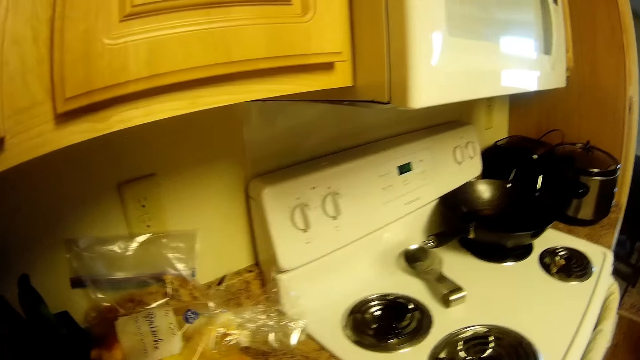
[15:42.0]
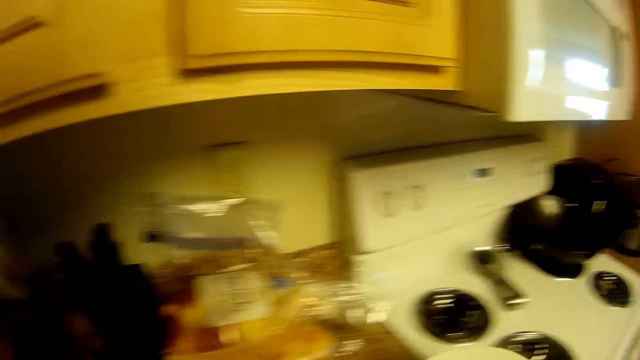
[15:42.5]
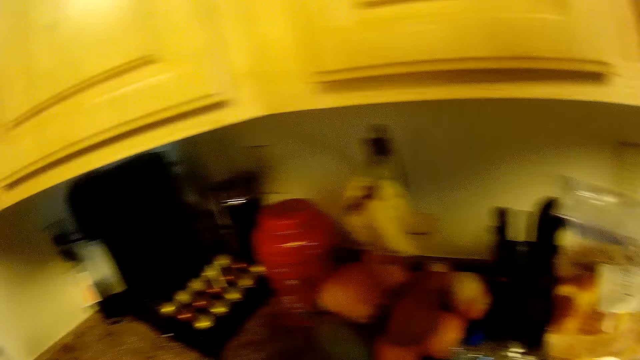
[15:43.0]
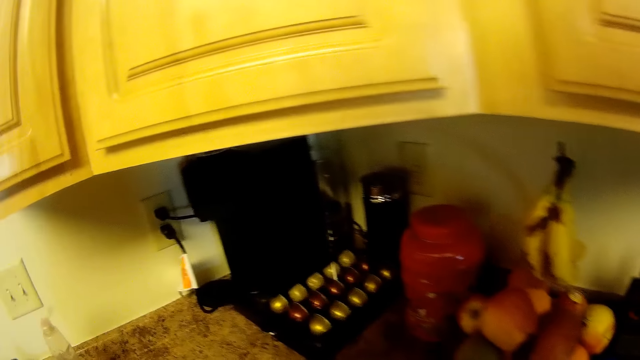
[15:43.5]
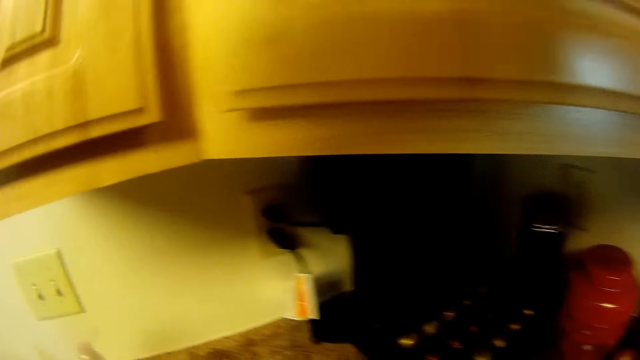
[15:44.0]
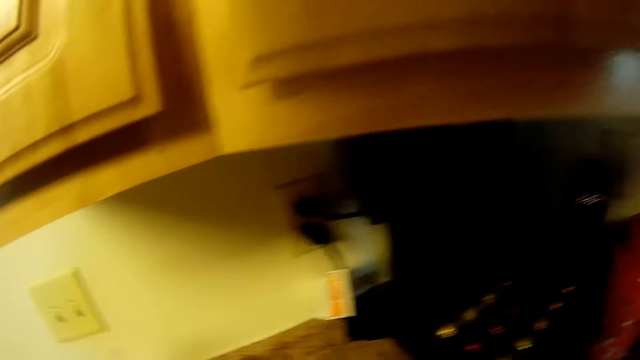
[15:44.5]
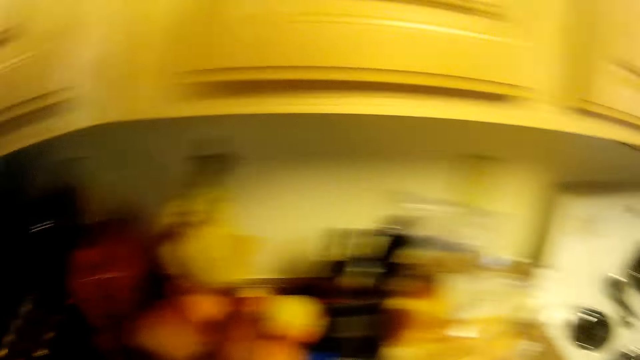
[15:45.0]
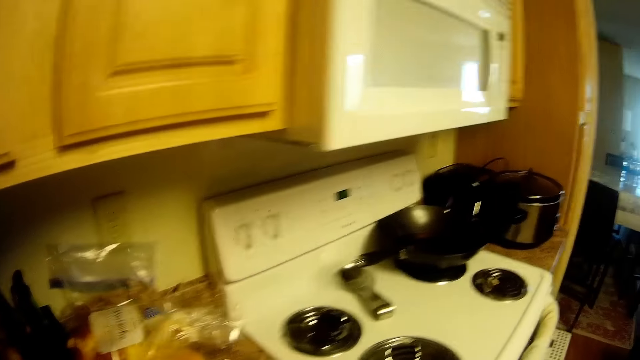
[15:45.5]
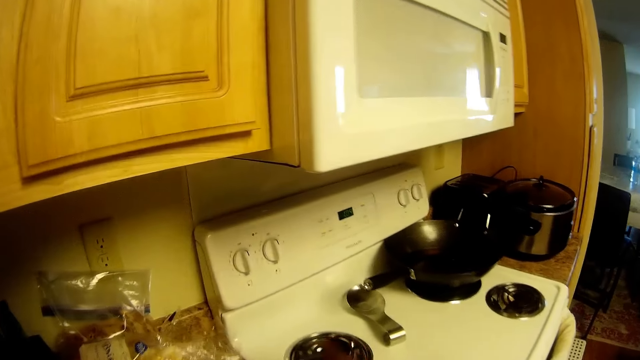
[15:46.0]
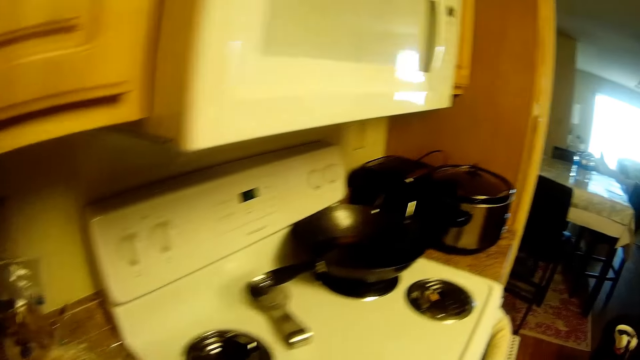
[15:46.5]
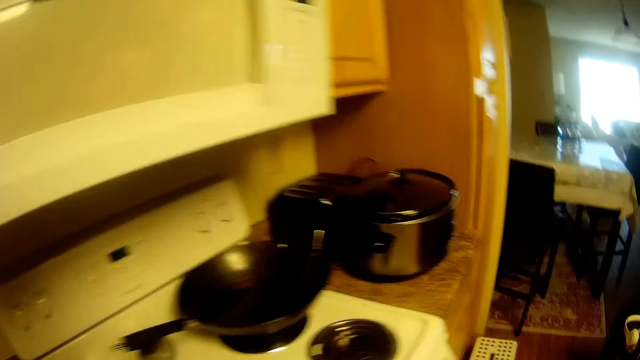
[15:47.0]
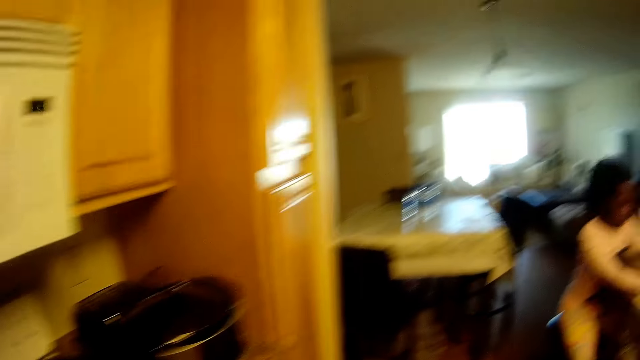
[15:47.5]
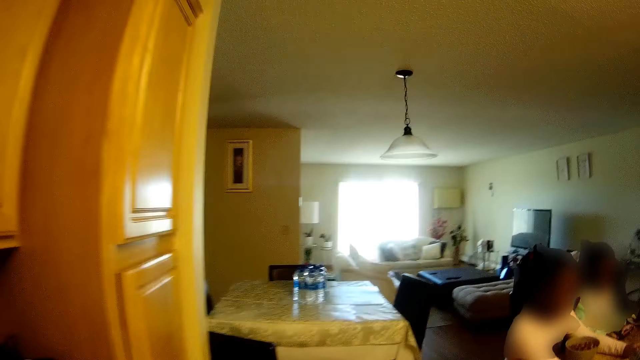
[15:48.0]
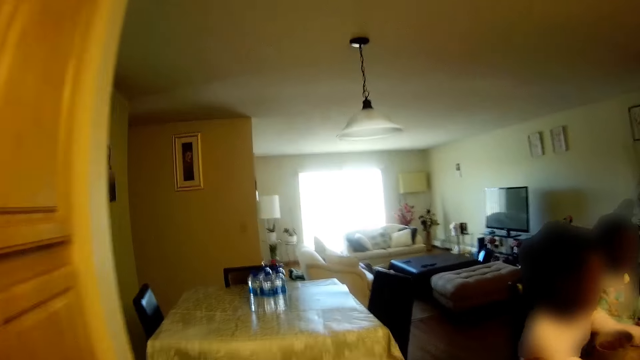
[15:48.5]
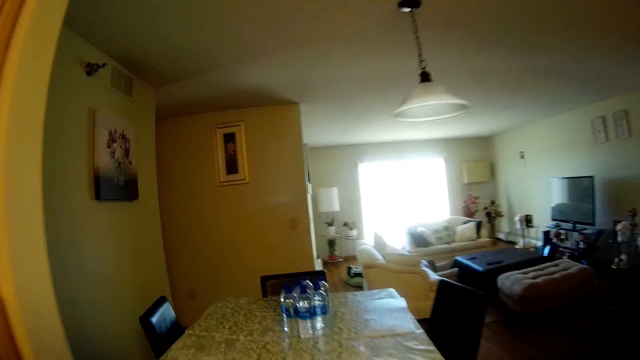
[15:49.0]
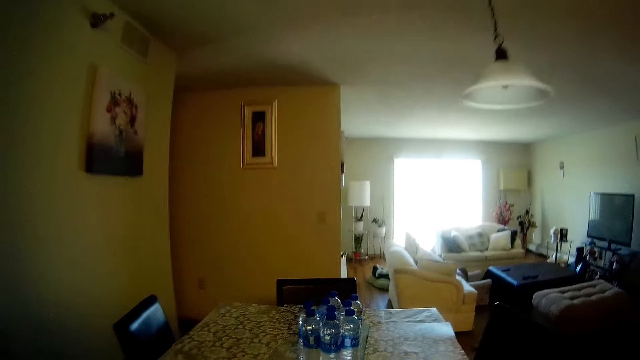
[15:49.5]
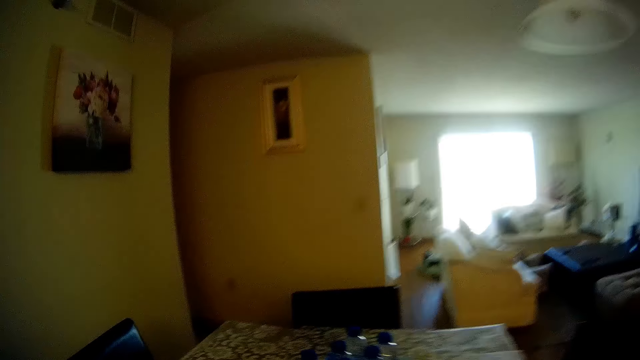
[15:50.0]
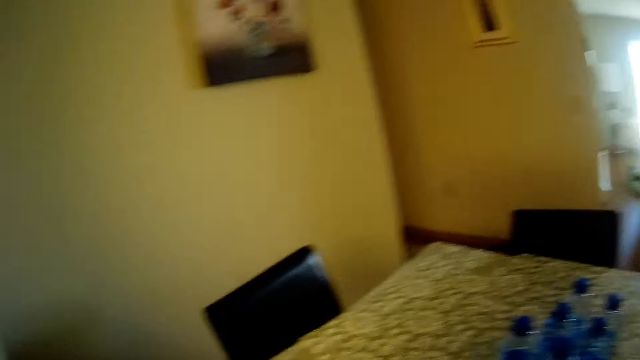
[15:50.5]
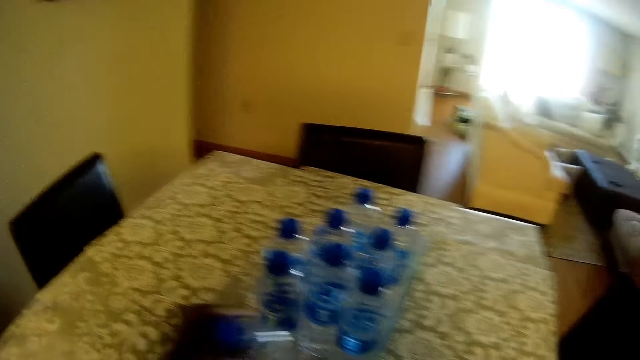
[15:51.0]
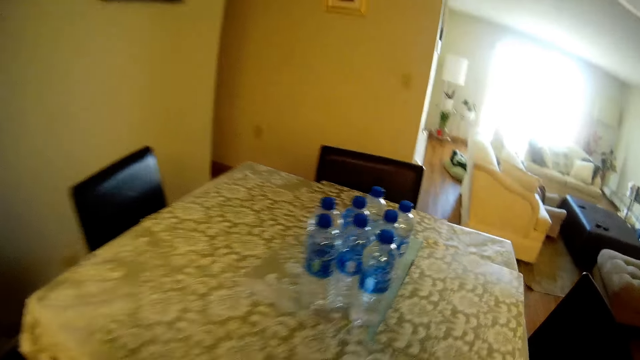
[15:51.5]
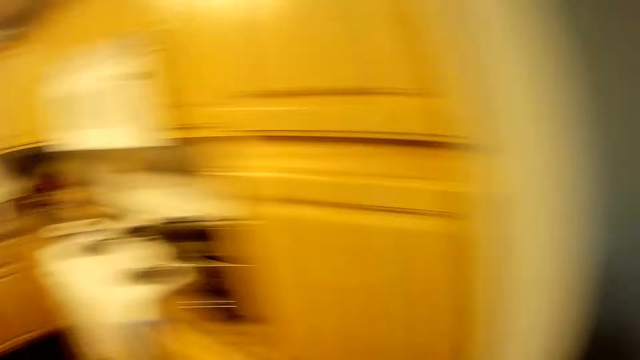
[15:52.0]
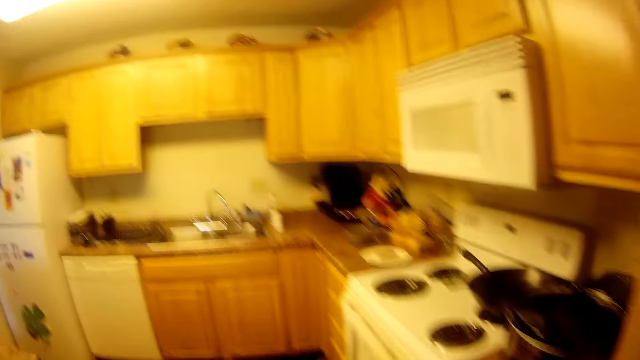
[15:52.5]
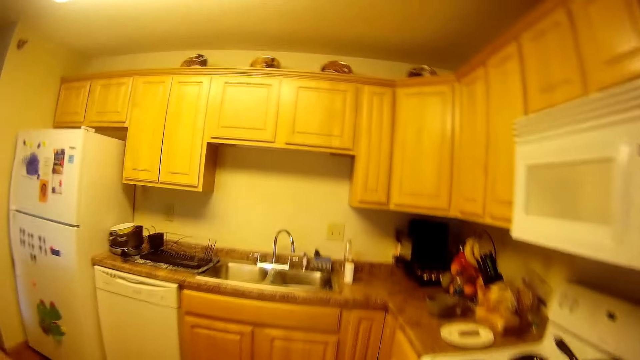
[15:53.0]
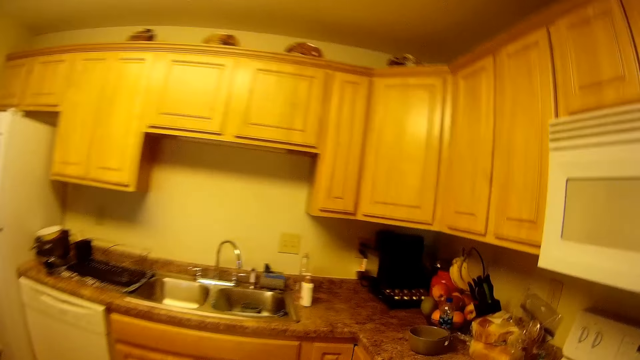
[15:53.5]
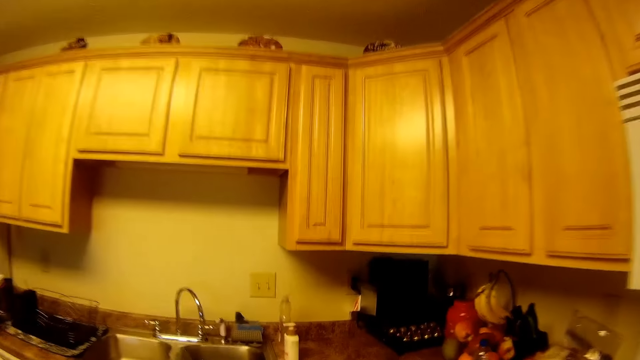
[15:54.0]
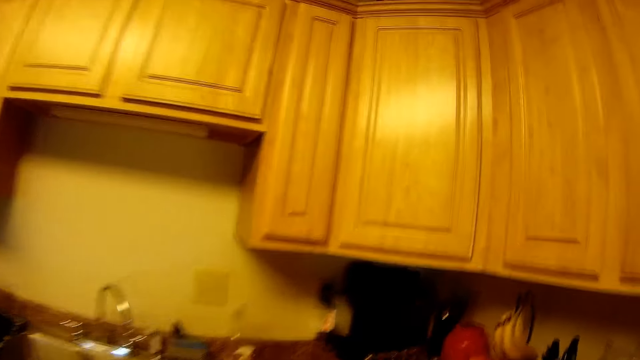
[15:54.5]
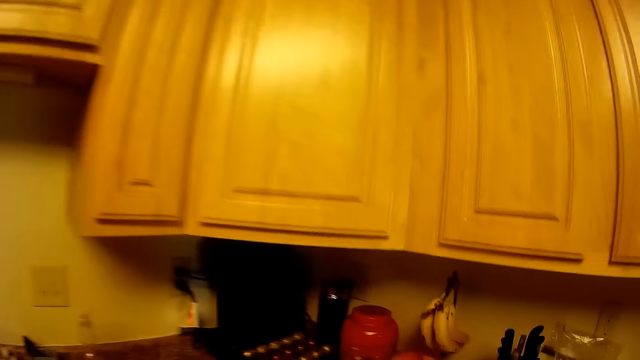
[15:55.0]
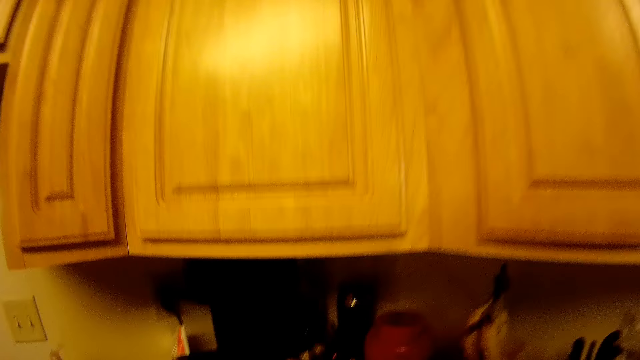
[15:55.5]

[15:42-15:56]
The camera wearer moves the plate on the kitchen top with her right hand. She walks out of the kitchen. She picks up a bottle of water on a table with her right hand. She walks into the kitchen.

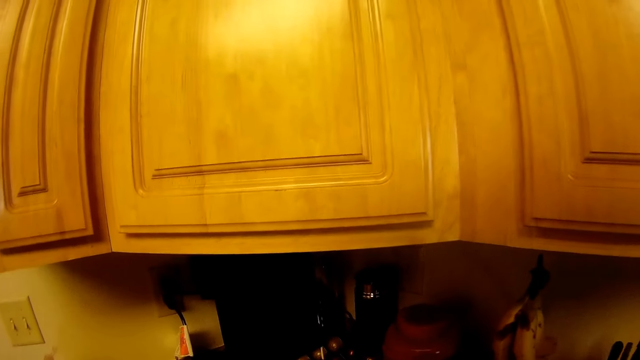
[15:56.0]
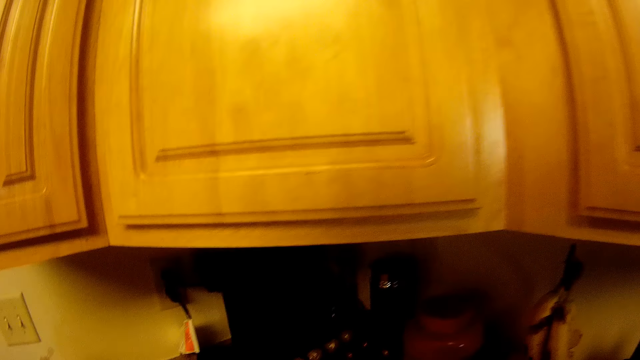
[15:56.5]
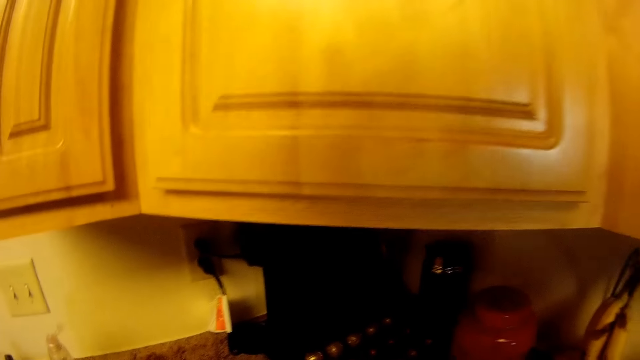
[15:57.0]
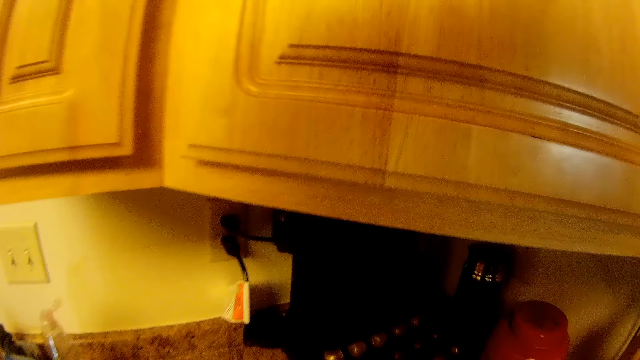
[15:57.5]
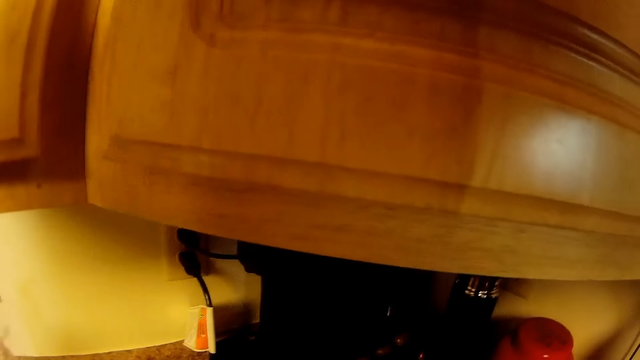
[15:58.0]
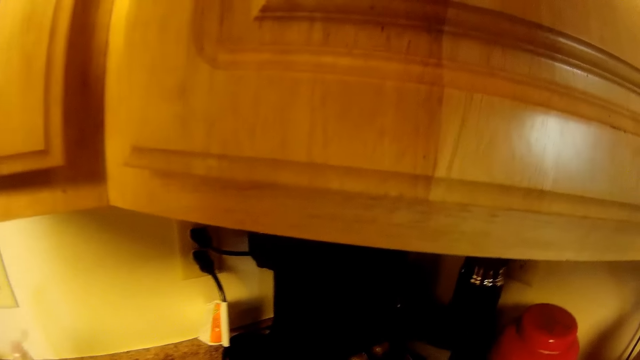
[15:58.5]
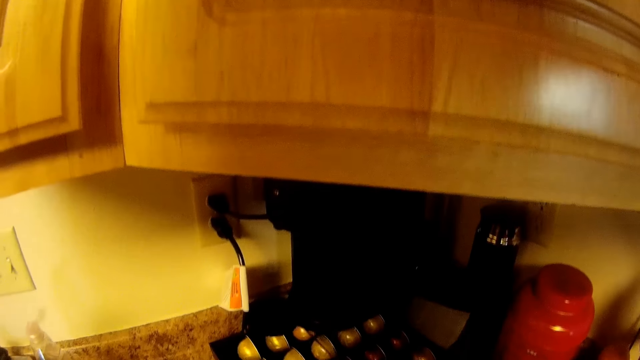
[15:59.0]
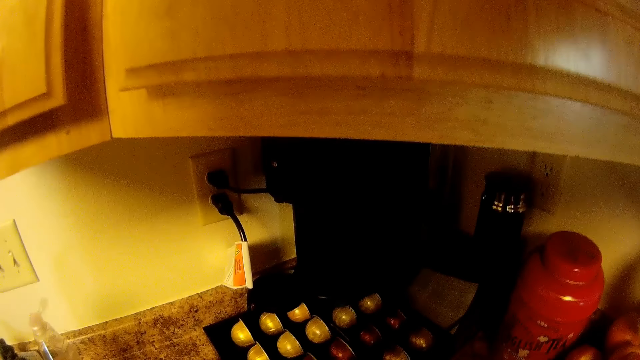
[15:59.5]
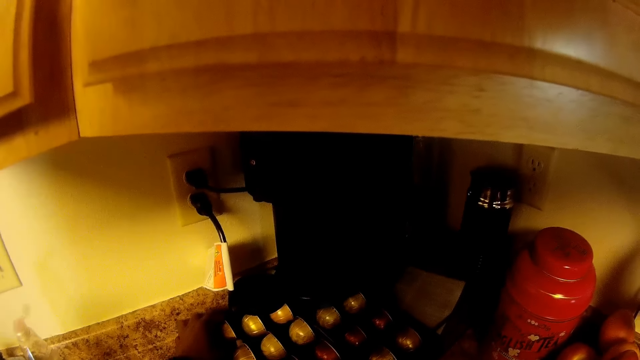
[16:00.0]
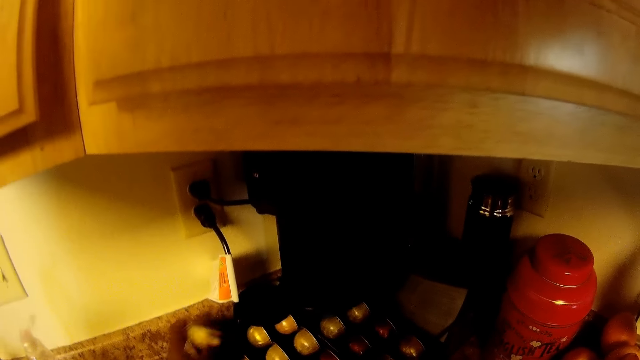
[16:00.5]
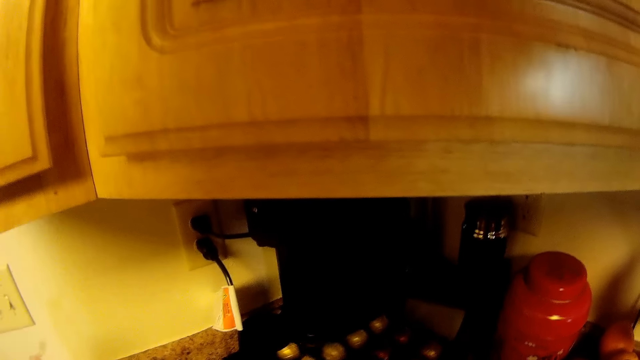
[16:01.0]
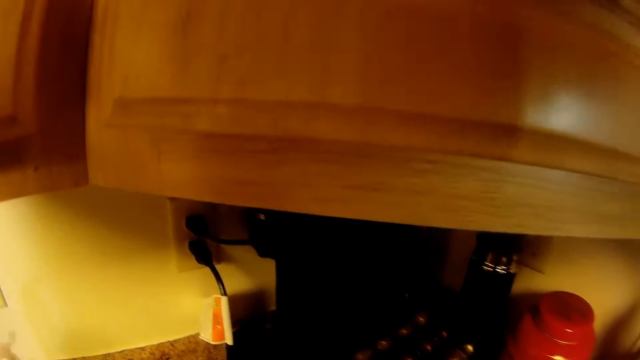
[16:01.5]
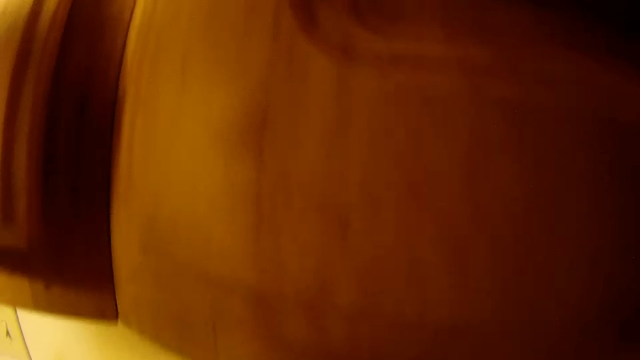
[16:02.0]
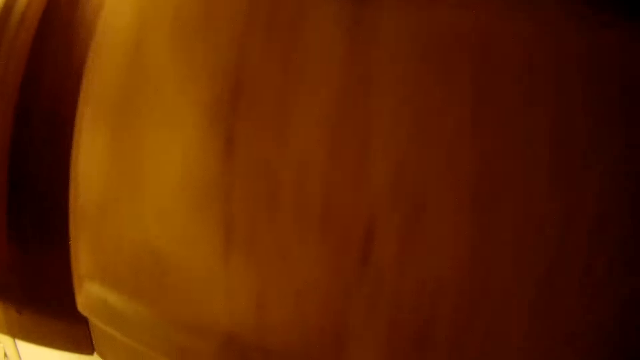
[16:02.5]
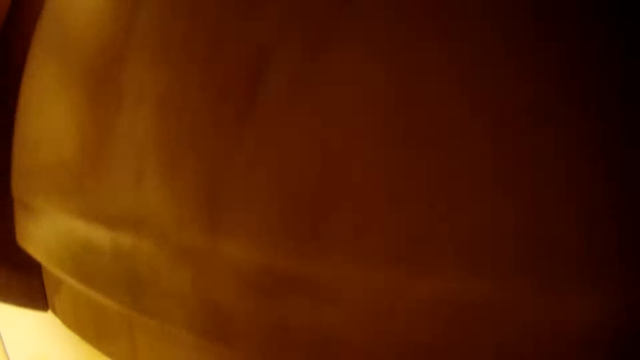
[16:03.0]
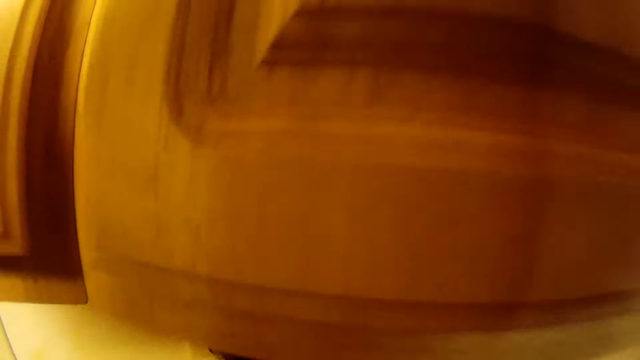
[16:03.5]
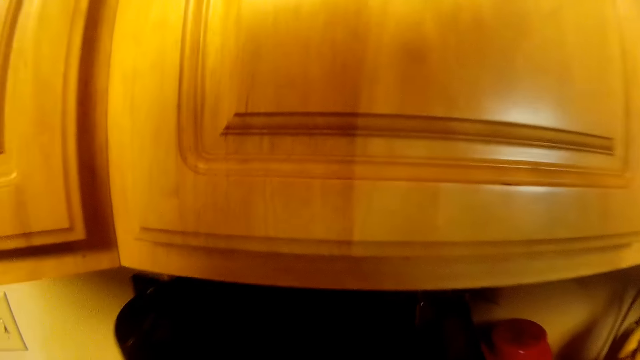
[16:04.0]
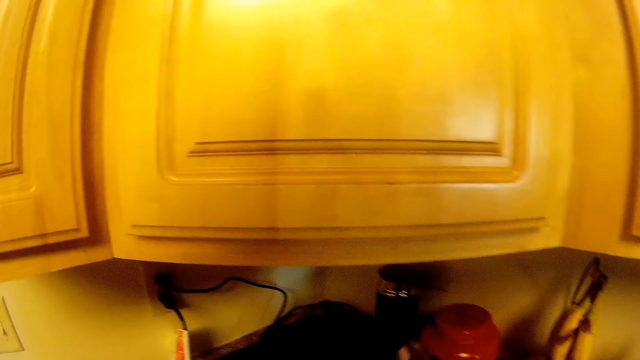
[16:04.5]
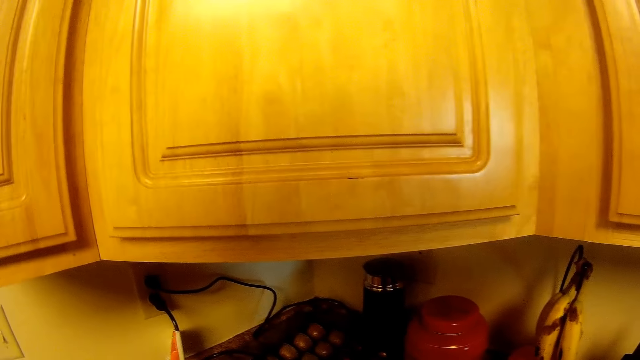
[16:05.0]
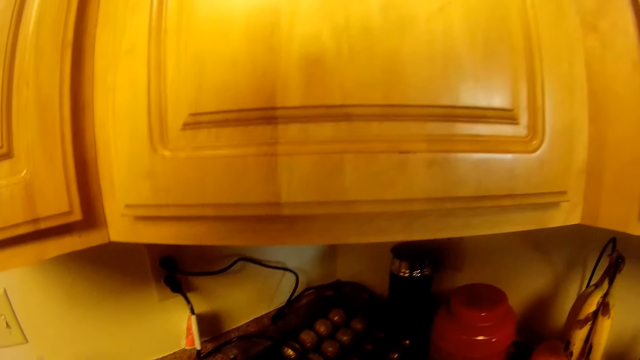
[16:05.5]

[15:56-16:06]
The camera wearer pulls a crate of eggs on the kitchen top with her left hand. She picks up an egg from the crate with her left hand. She pushes the crate with her left hand. She carries a coffee machine on the kitchen top with both hands.
